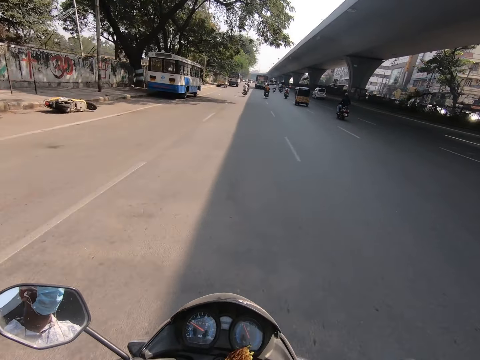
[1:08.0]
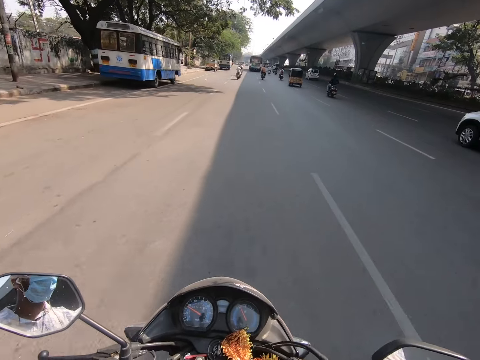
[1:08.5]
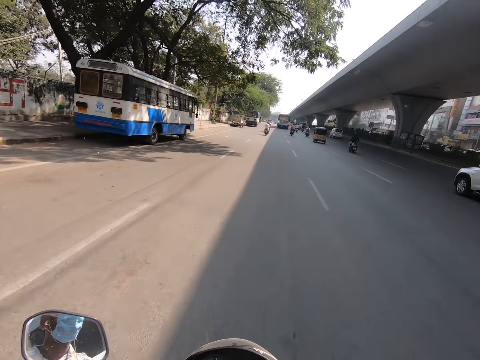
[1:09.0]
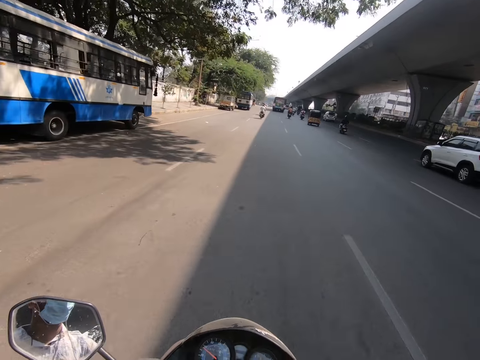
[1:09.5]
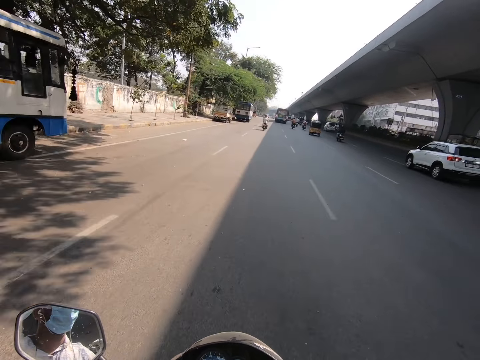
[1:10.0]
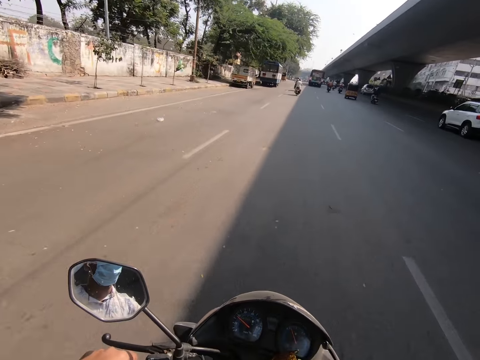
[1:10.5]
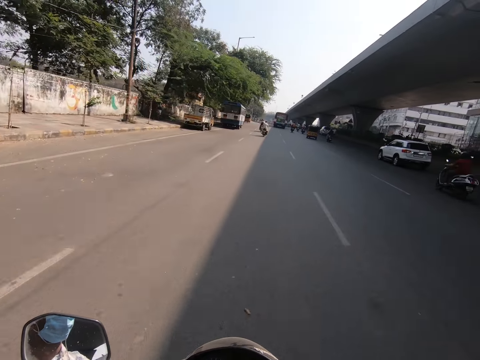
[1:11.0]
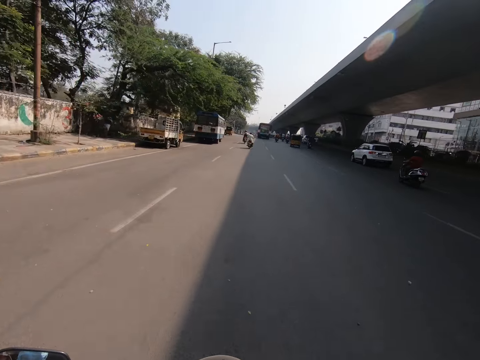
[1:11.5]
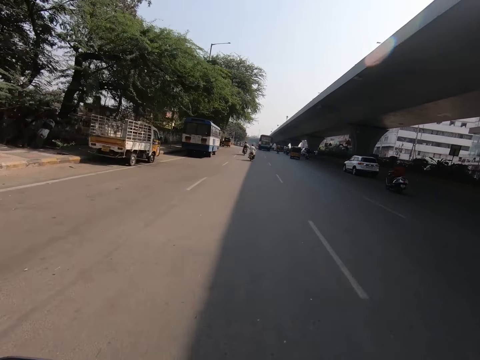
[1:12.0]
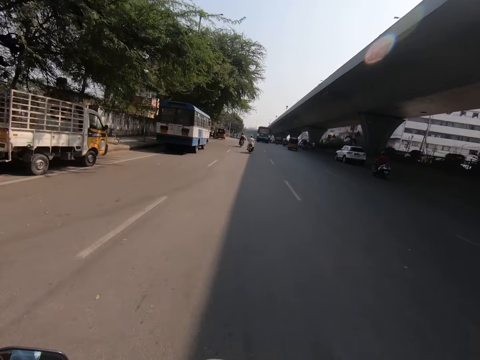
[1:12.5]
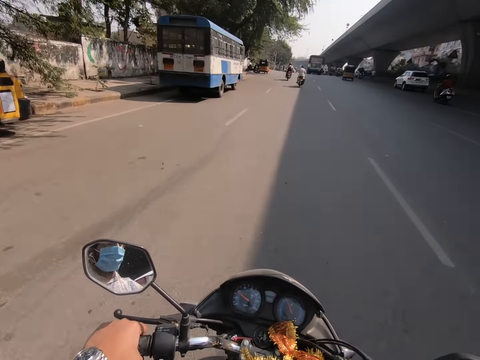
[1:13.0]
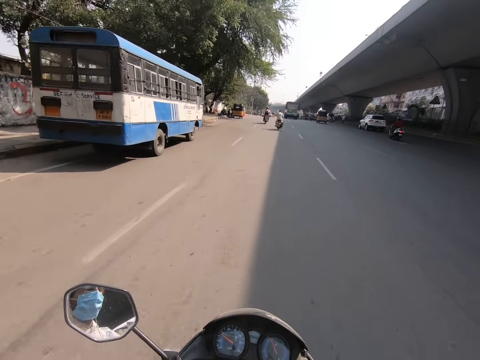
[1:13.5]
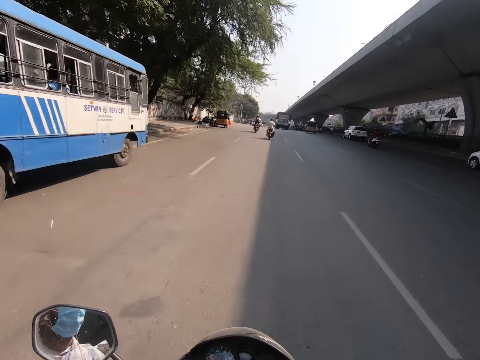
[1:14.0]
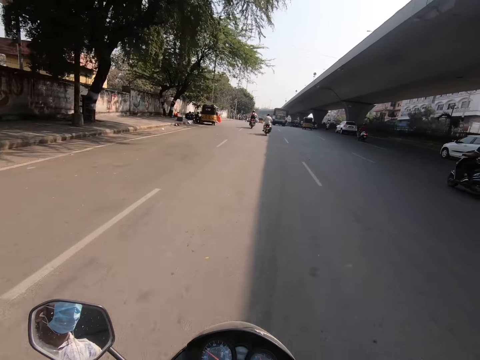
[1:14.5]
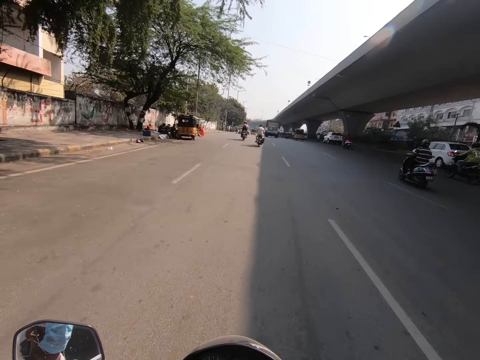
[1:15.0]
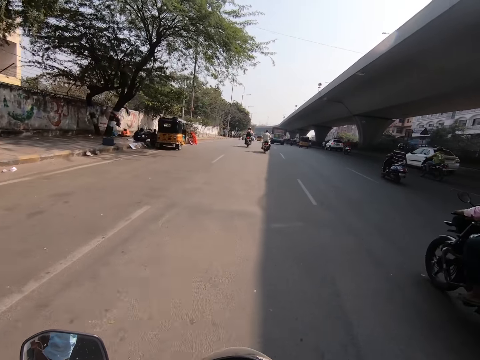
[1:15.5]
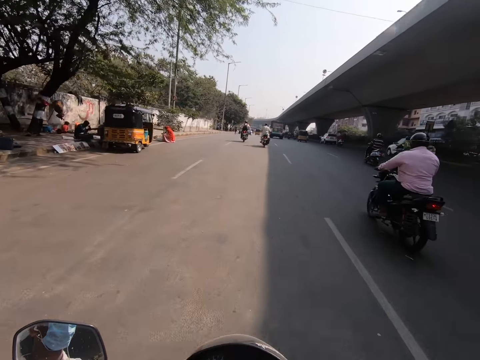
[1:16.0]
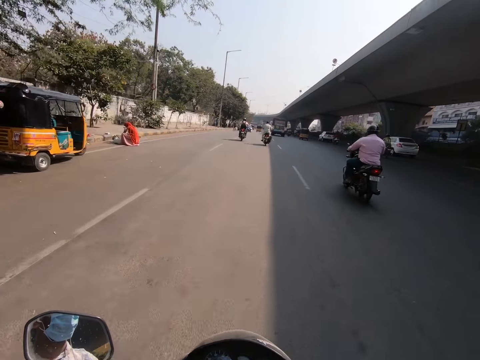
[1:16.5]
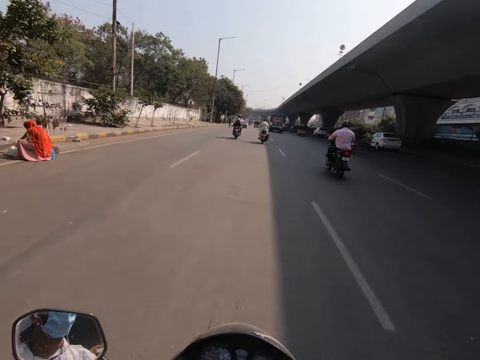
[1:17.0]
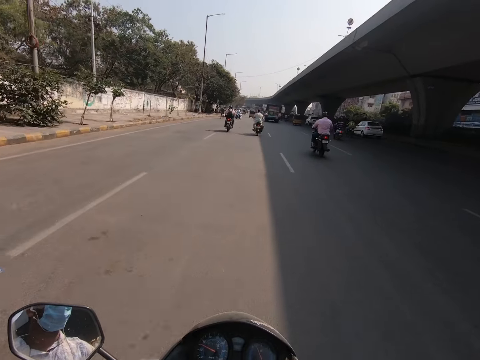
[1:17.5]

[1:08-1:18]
The camera wearer speaks to something. They ride the motorbike on the road.

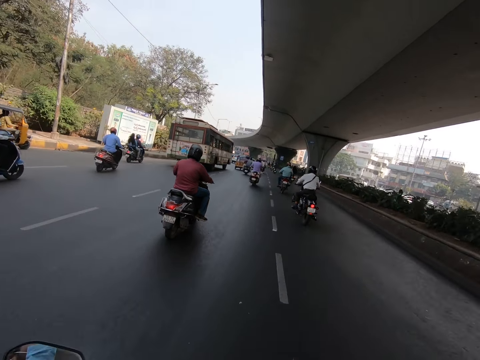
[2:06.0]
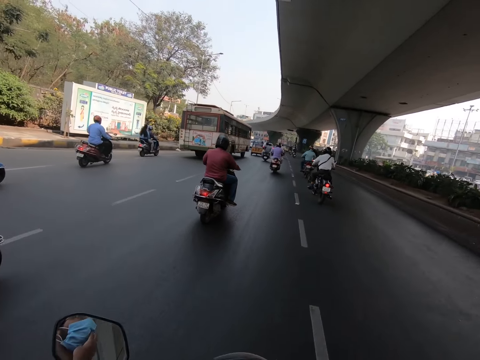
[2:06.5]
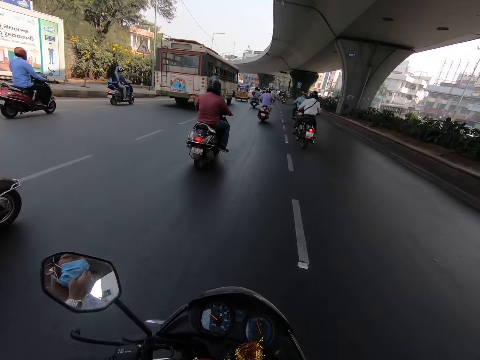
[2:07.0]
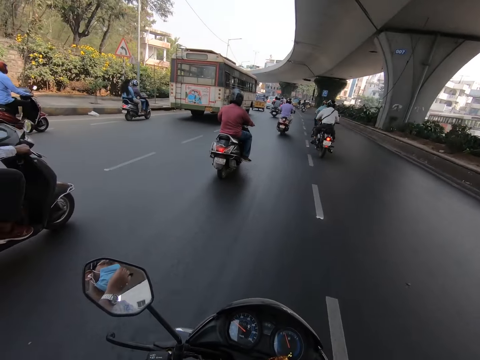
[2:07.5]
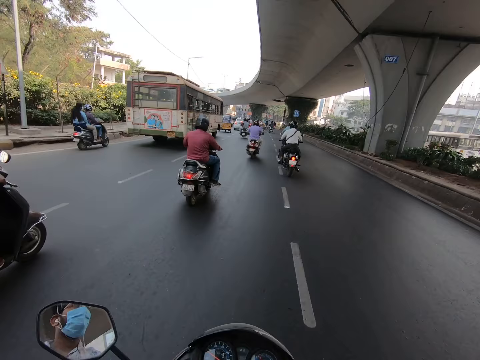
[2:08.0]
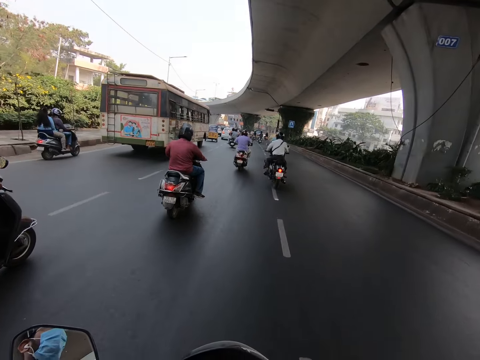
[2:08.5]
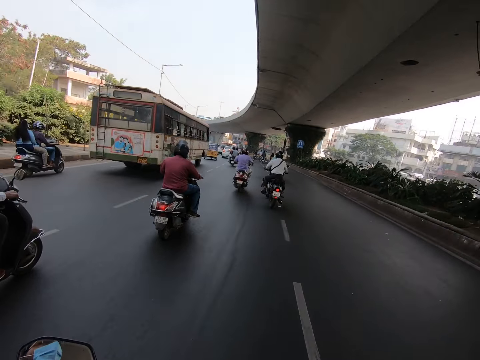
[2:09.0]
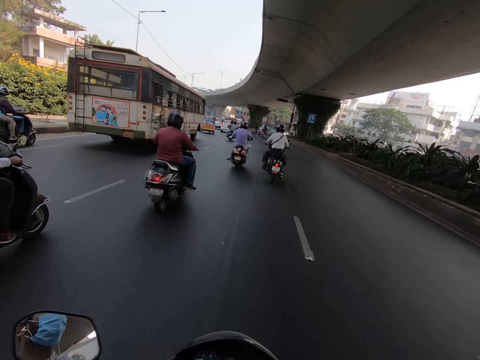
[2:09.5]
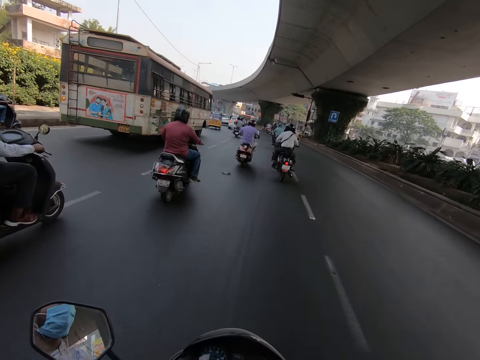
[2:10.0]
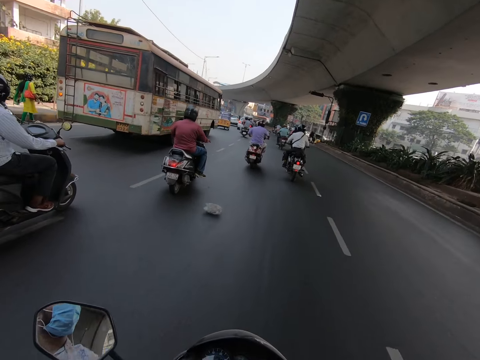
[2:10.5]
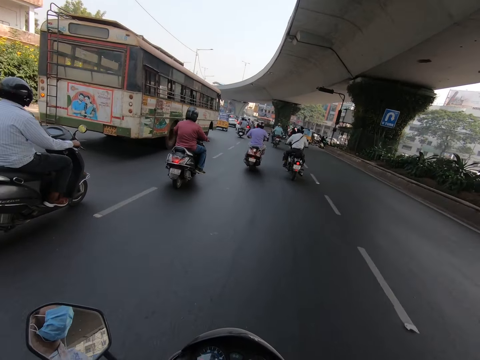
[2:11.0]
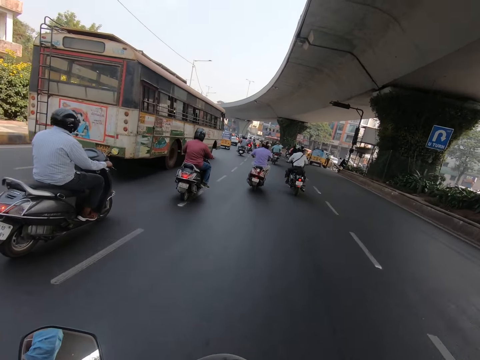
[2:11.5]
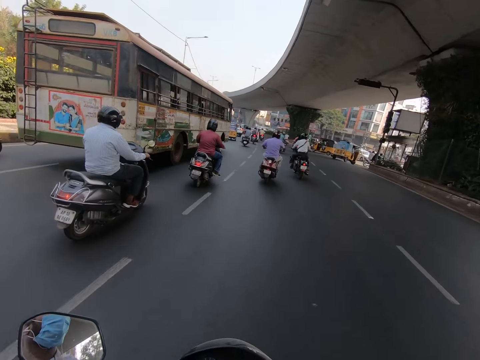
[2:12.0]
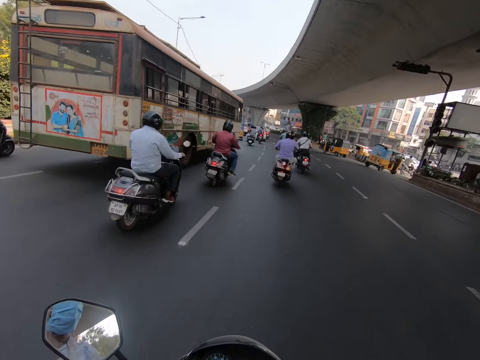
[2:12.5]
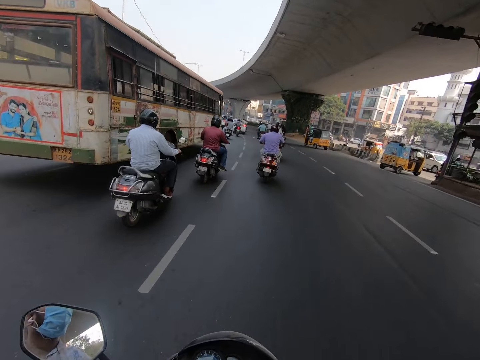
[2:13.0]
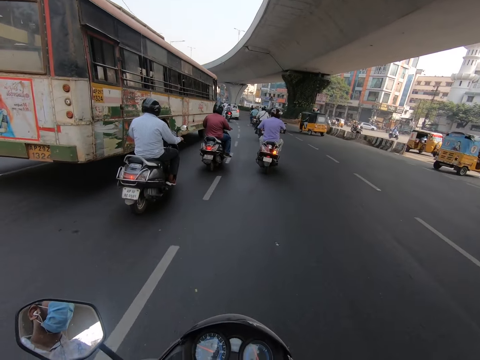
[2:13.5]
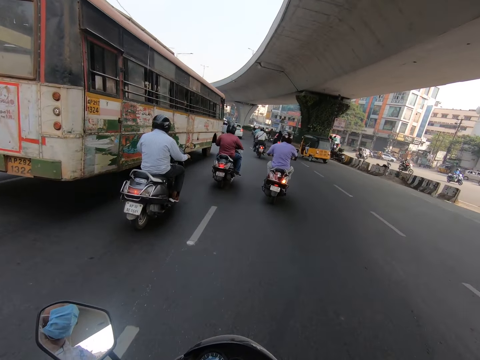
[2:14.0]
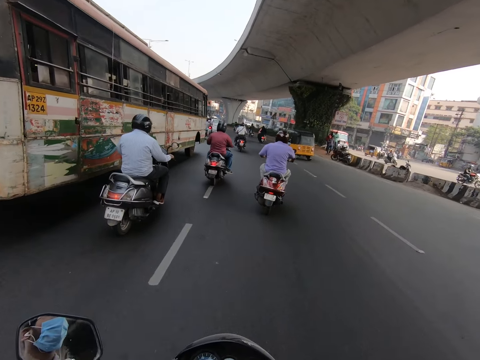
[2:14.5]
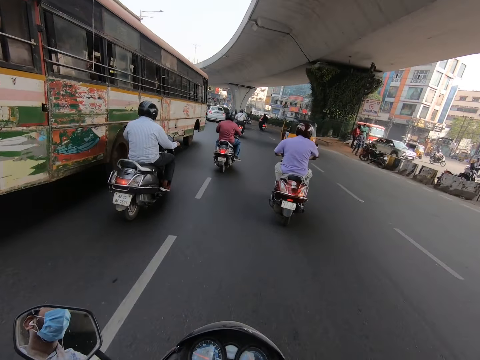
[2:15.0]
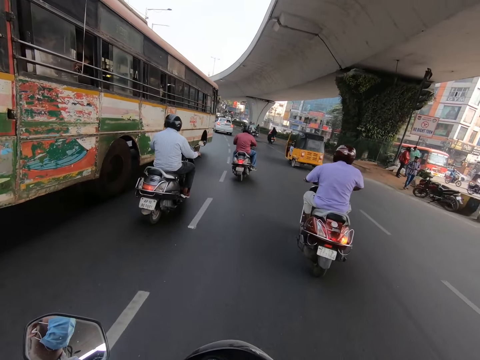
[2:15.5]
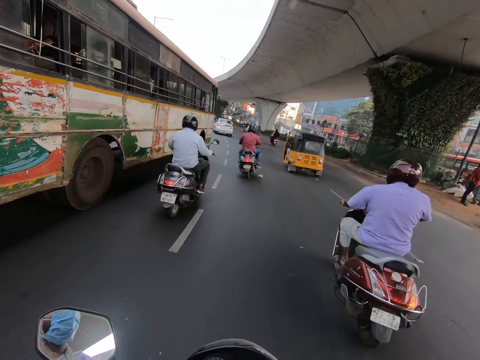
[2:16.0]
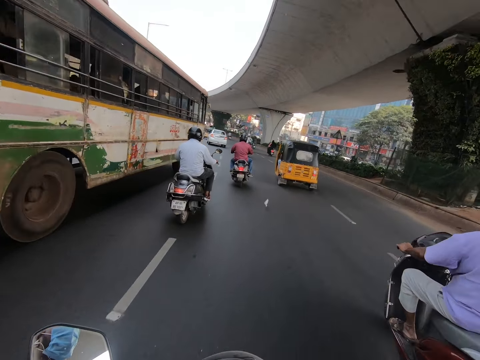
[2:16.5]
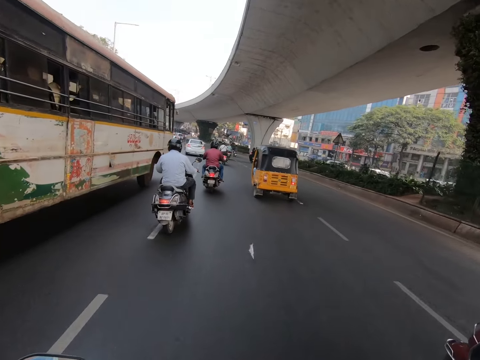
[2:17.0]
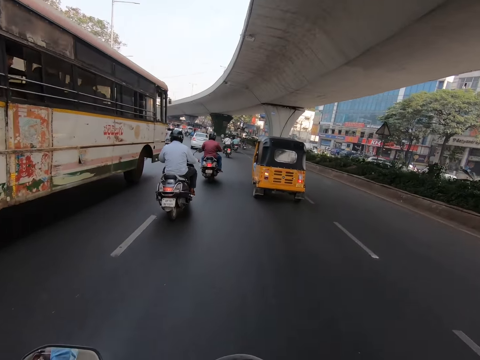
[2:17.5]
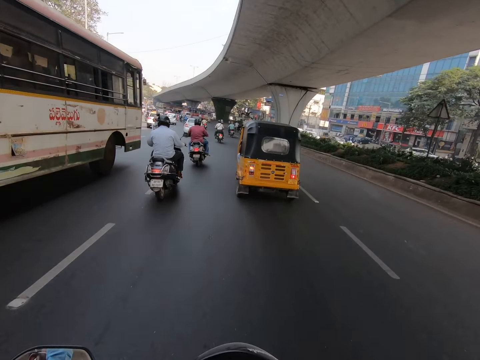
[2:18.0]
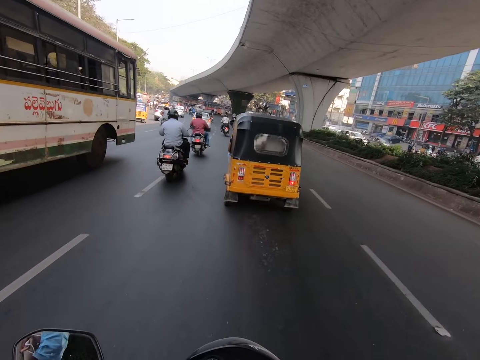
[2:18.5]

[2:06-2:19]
The camera wearer touches a face mask on his face with his right hand. He rides the motorbike on the road.

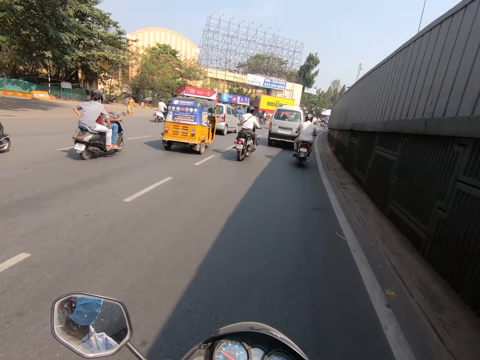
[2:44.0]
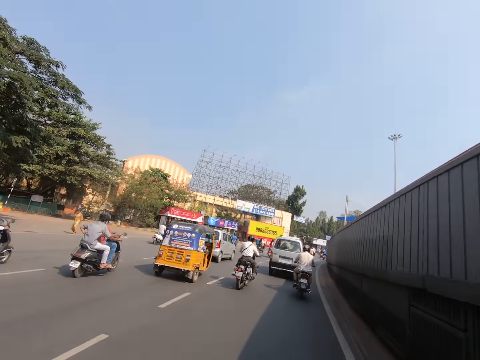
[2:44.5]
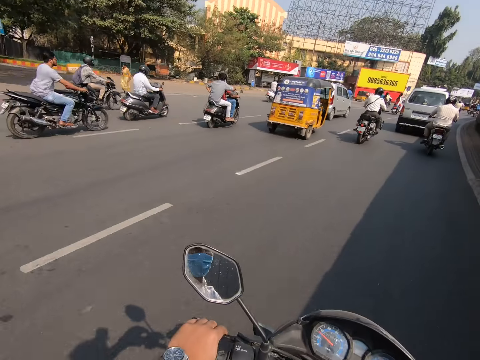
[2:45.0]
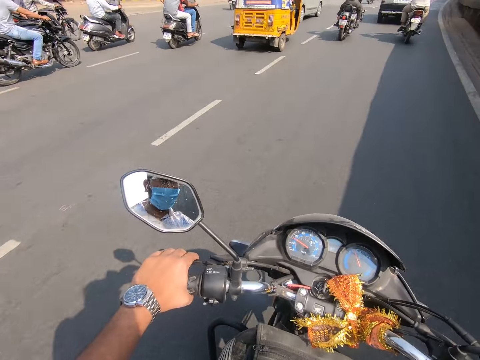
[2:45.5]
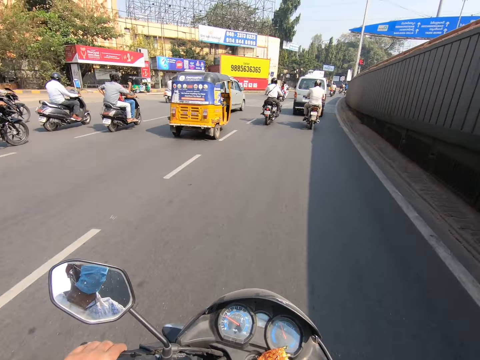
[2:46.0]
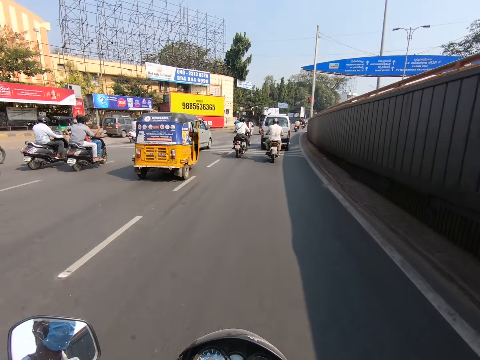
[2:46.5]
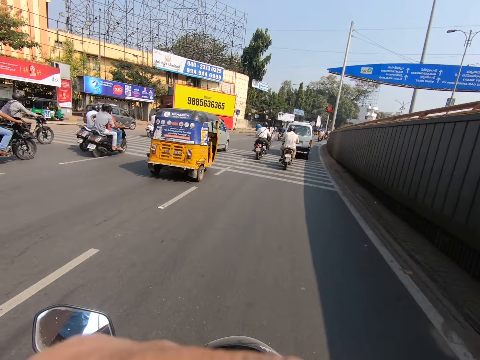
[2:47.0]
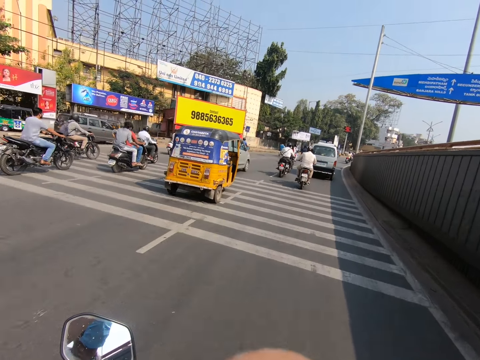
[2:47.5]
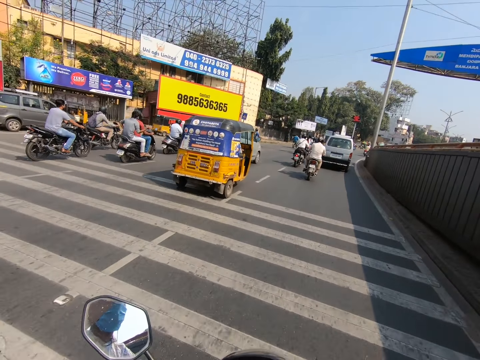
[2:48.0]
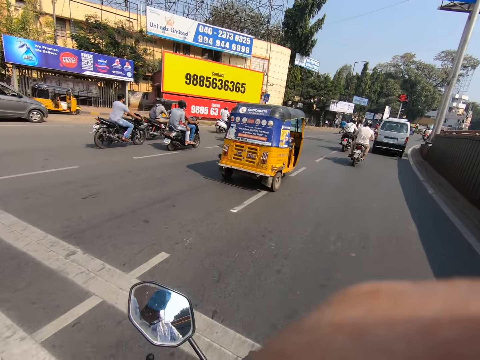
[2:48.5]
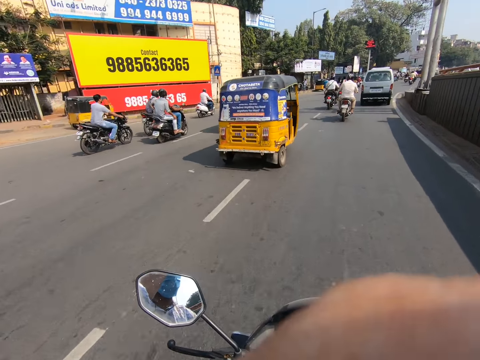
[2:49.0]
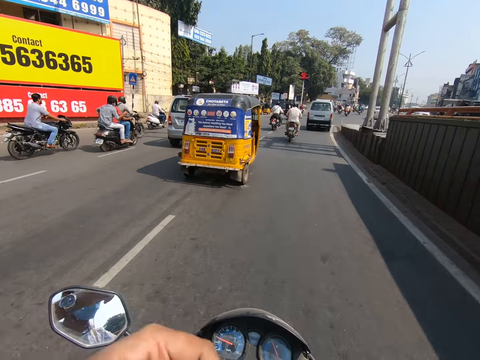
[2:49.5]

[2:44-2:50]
The camera wearer holds the steering with both hands. He moves his right hand over the steering.
